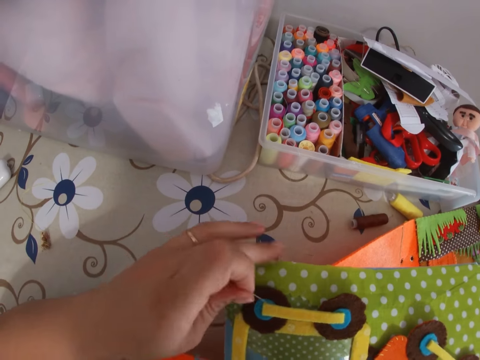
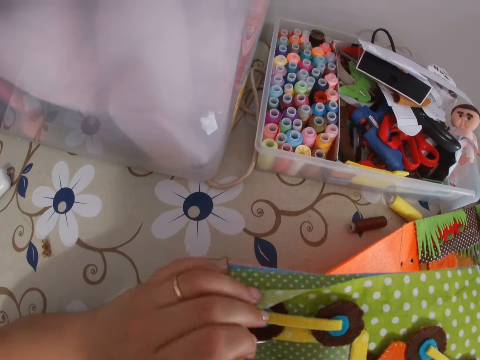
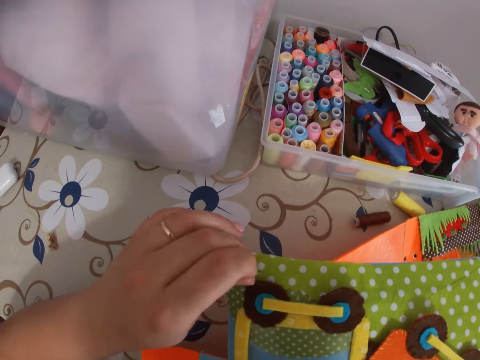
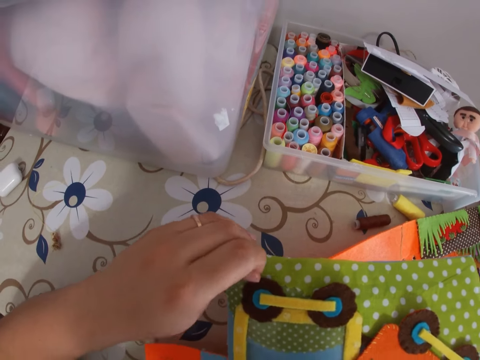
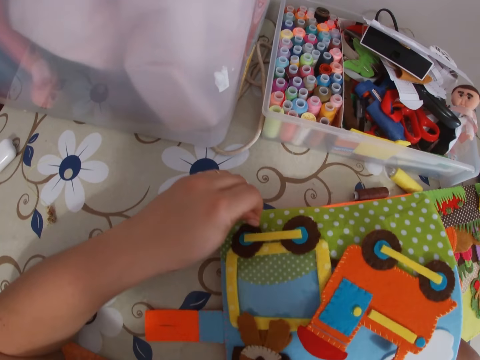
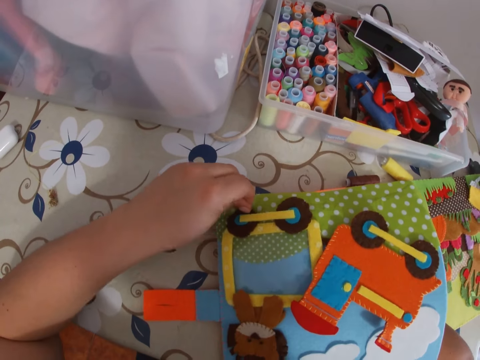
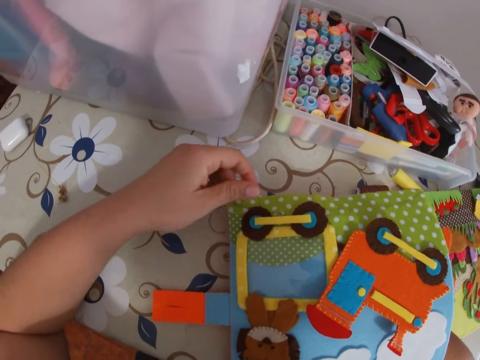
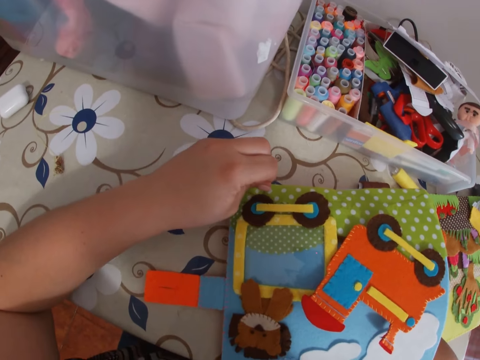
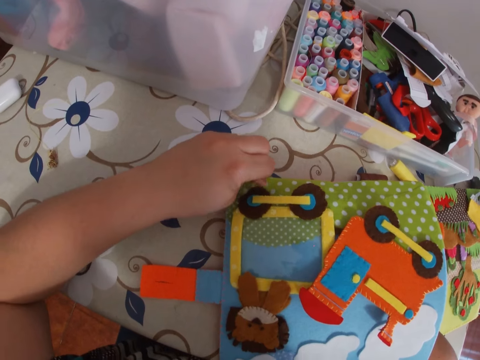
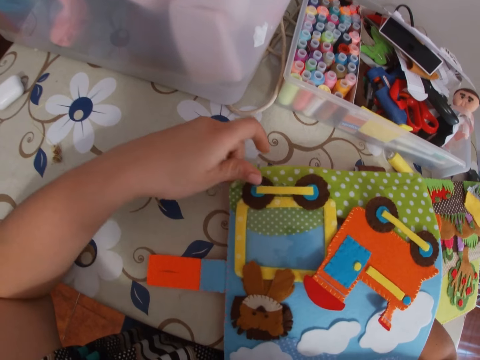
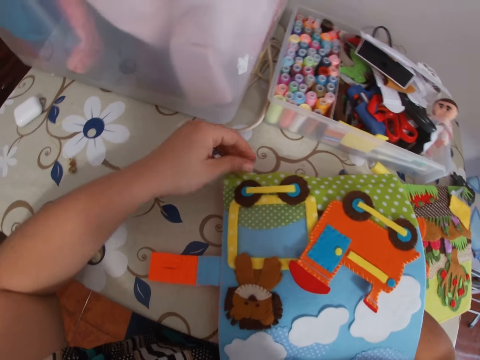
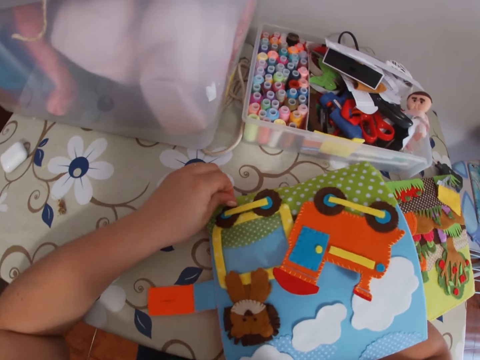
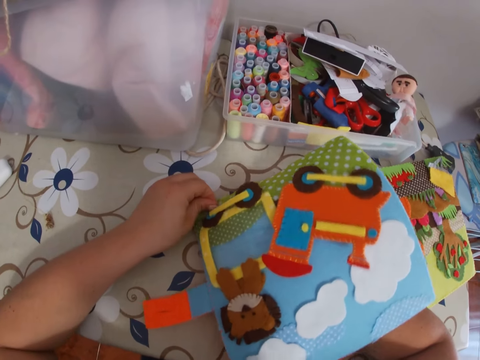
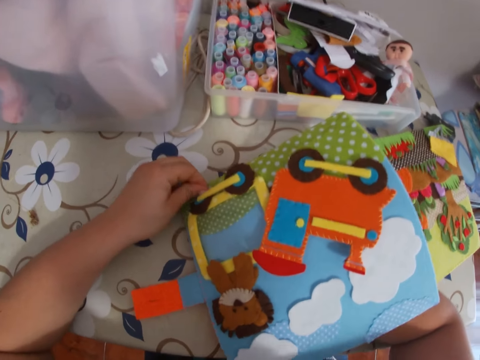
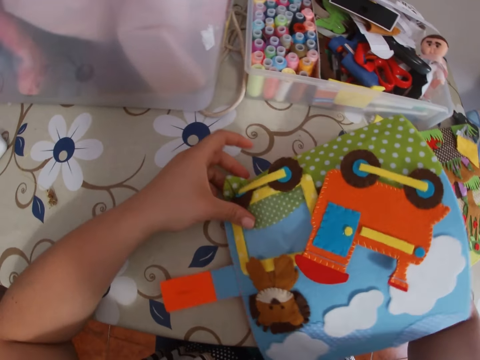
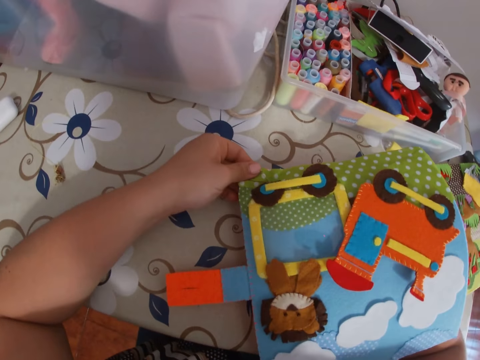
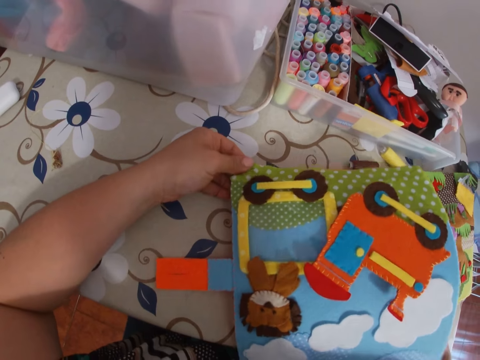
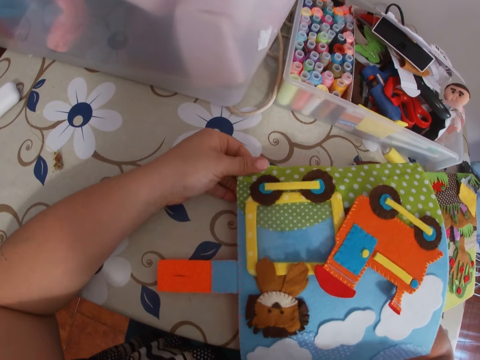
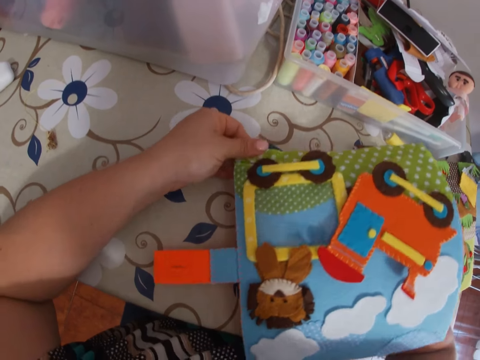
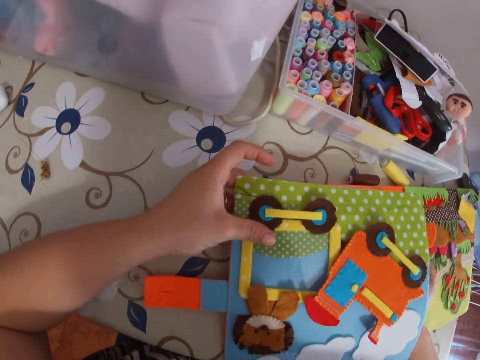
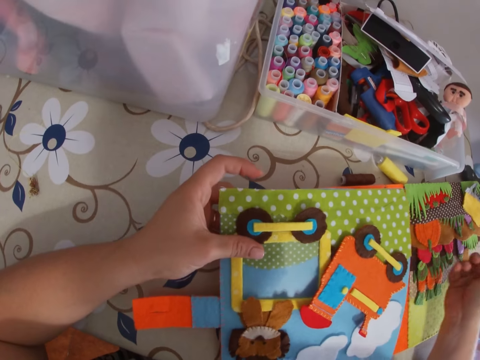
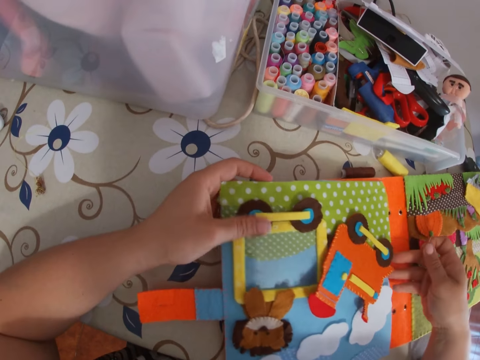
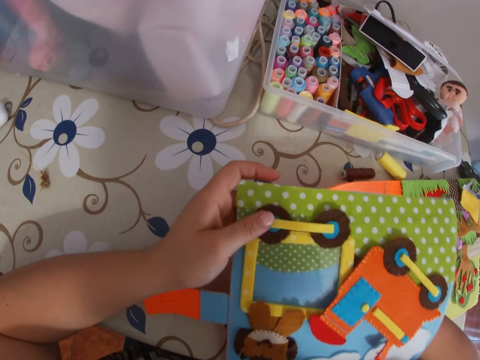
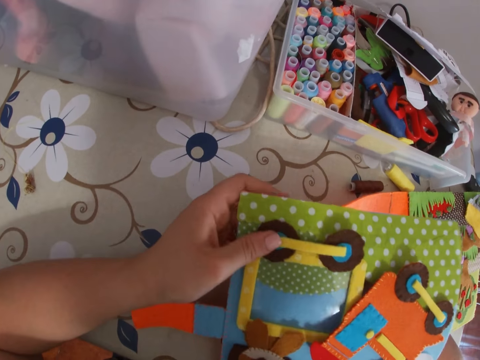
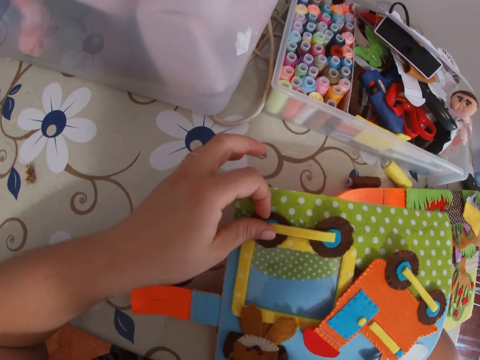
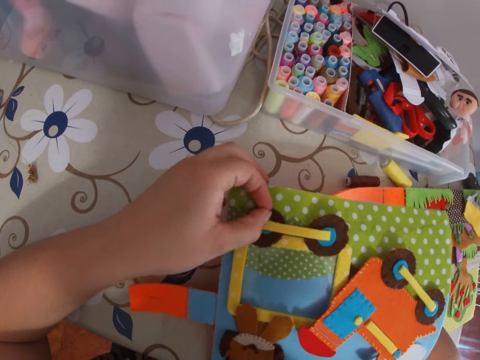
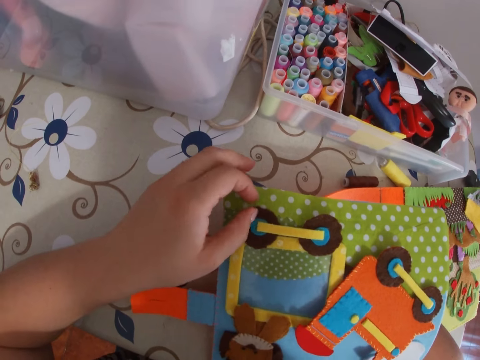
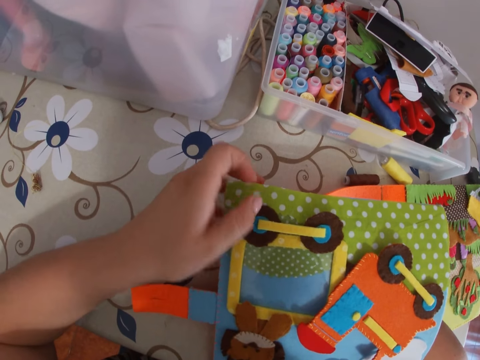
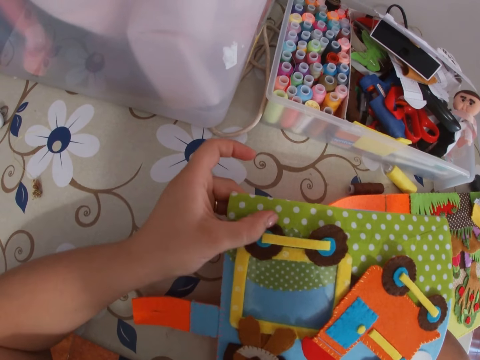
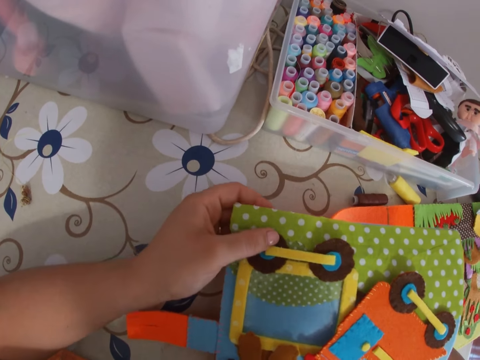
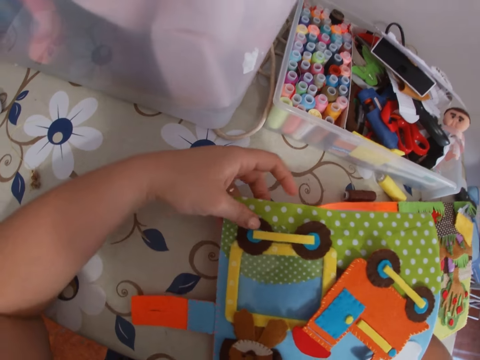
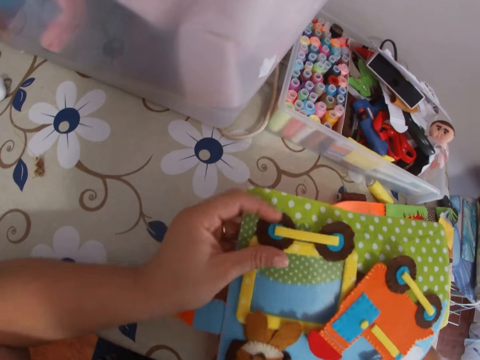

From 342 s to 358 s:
The camera wearer sticks a needle with thread in the paper or cardboard. She adjusts the paper book. She touches the cardboard with her left hand. She pulls the needle with thread through the paper. She sticks the needle with thread in the paper. She touches the paper.

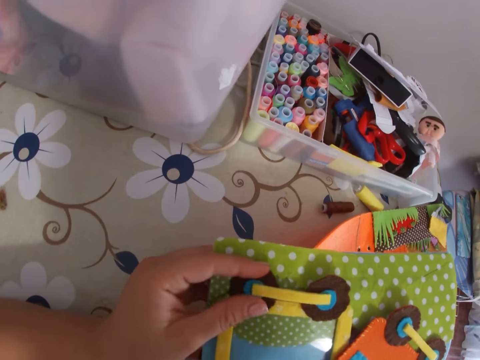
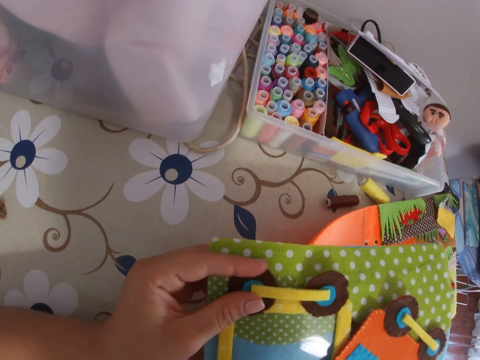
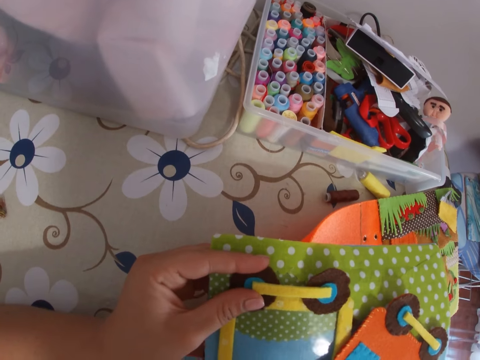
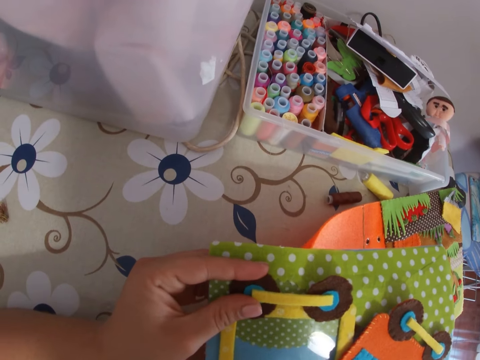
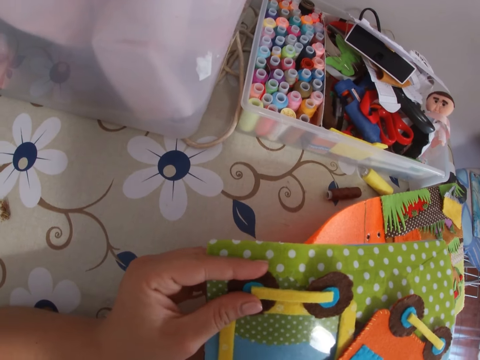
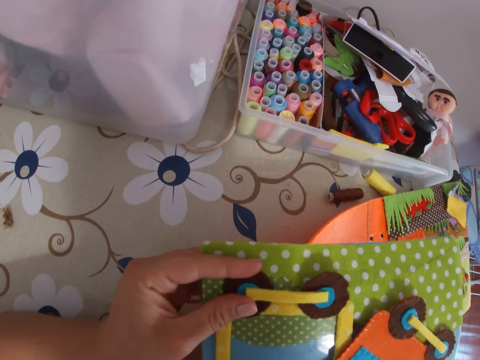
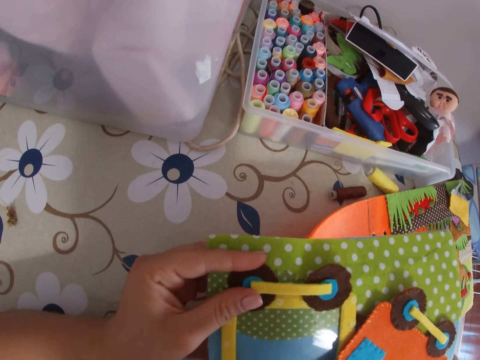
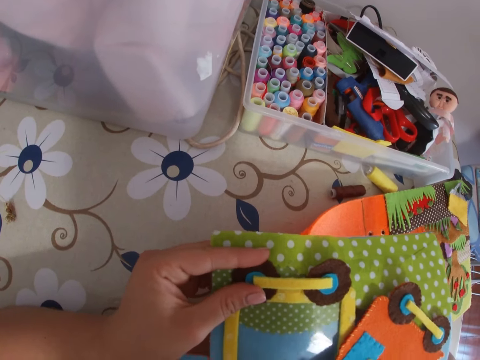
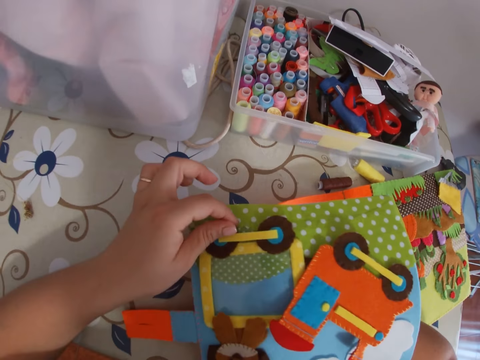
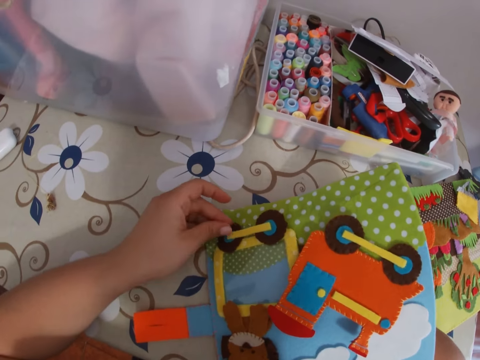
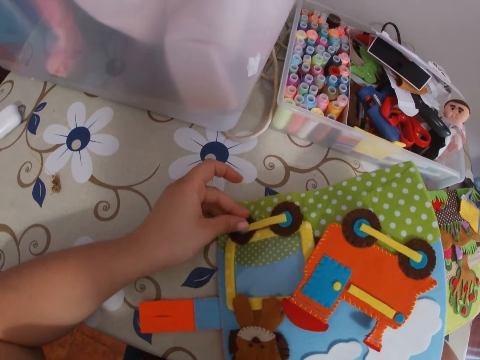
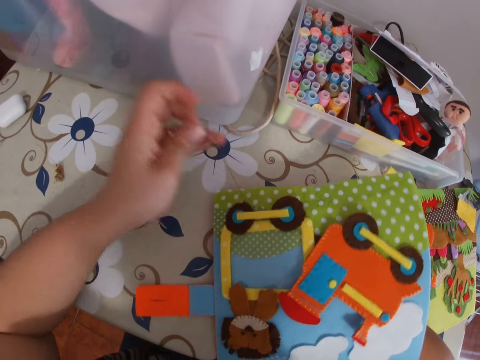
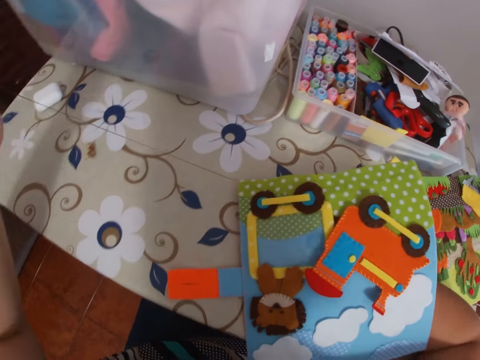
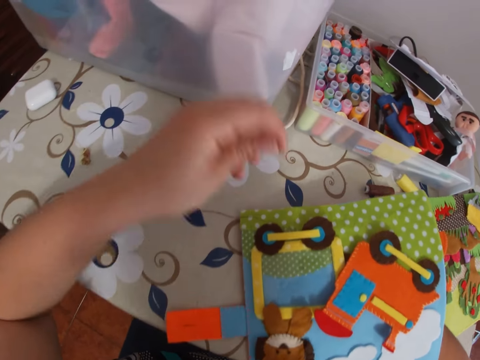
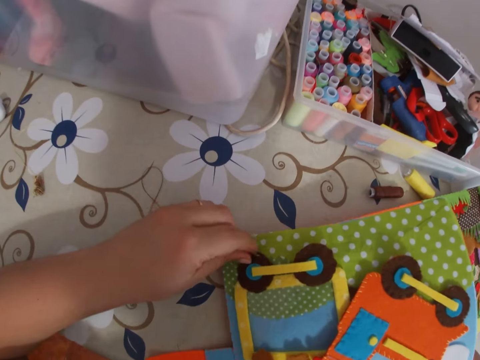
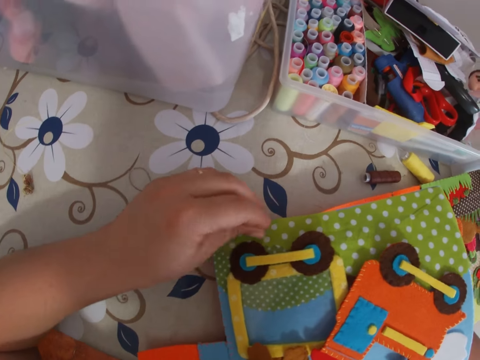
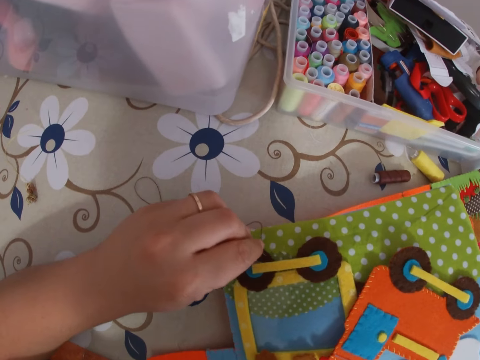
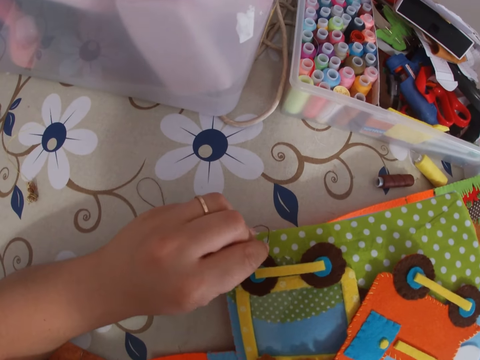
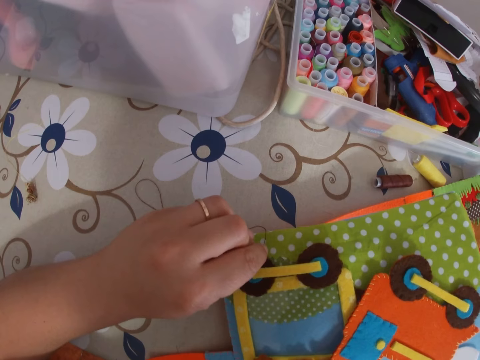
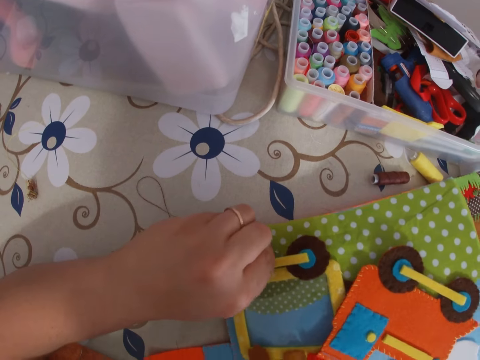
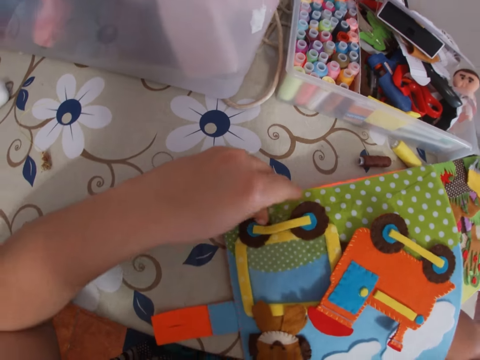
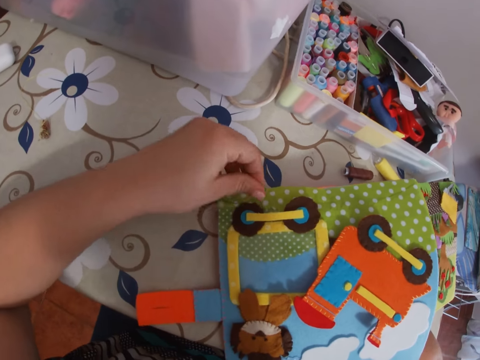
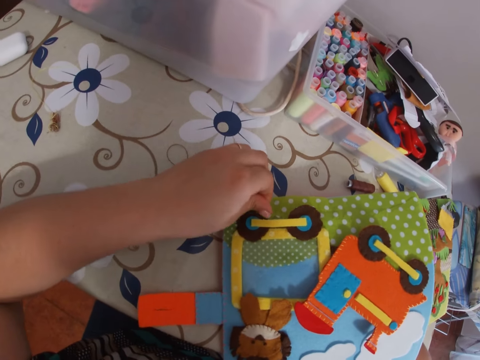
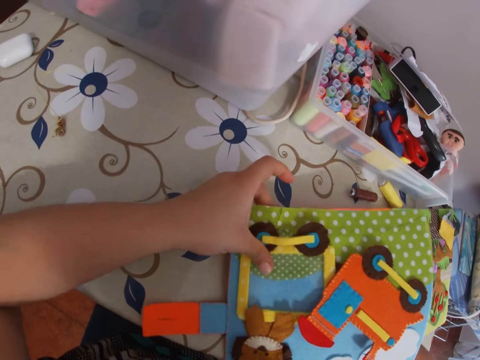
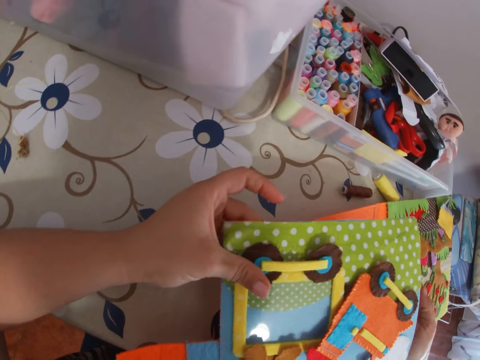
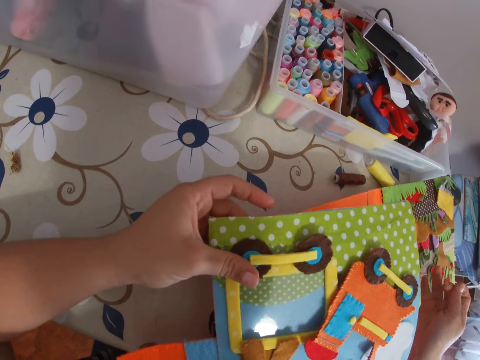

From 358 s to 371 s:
The camera wearer sticks a needle with thread in the paper. She pulls the needle with thread through the paper with her left hand. She sticks the needle with thread in the paper. She pulls the needle with thread through the paper.
